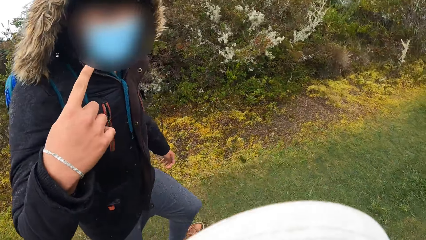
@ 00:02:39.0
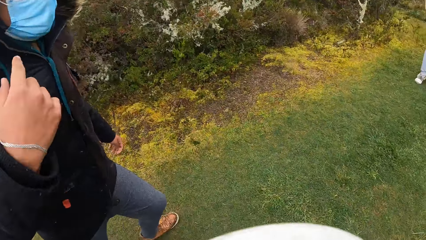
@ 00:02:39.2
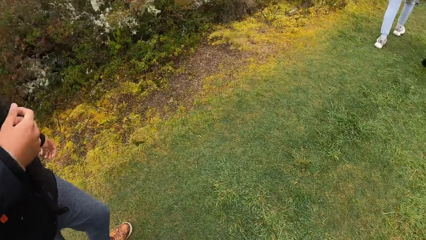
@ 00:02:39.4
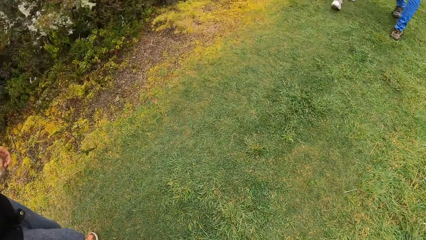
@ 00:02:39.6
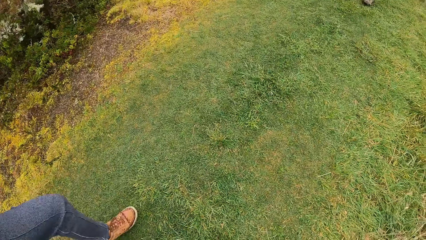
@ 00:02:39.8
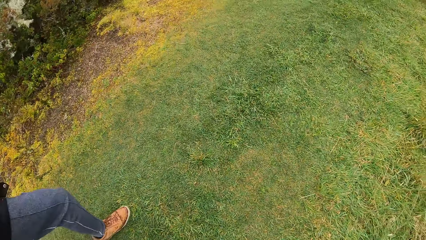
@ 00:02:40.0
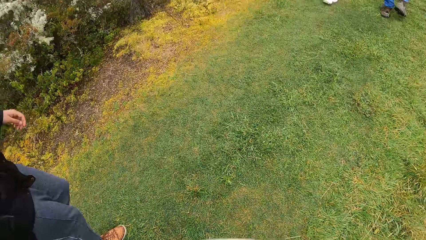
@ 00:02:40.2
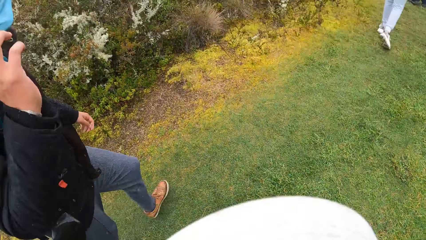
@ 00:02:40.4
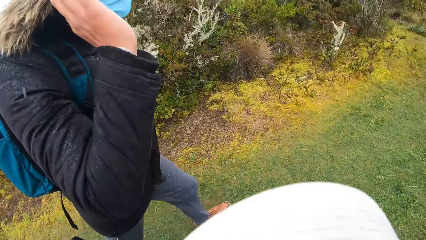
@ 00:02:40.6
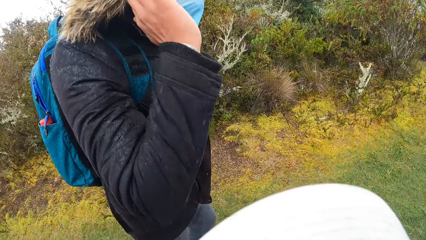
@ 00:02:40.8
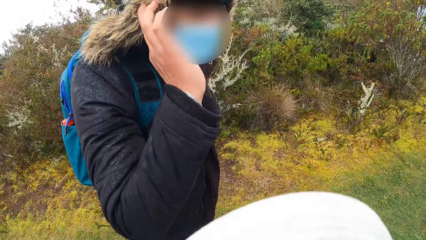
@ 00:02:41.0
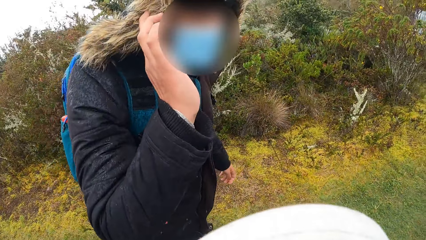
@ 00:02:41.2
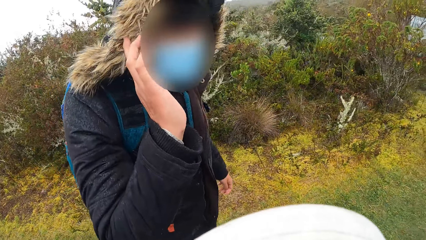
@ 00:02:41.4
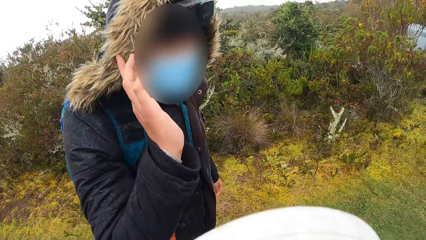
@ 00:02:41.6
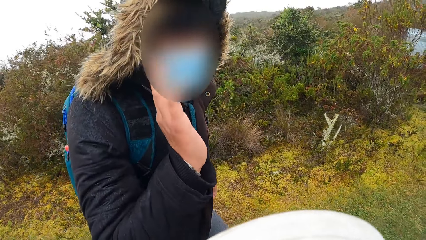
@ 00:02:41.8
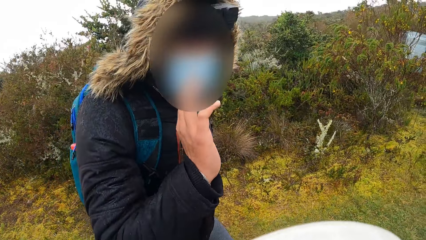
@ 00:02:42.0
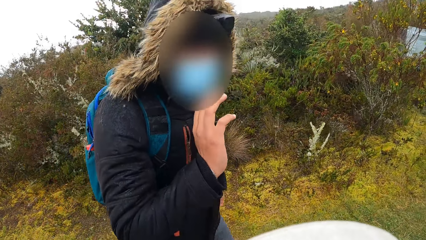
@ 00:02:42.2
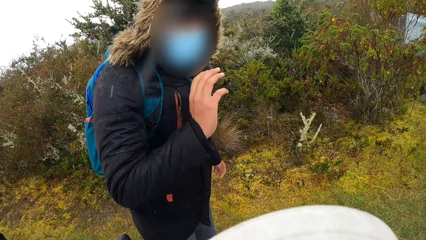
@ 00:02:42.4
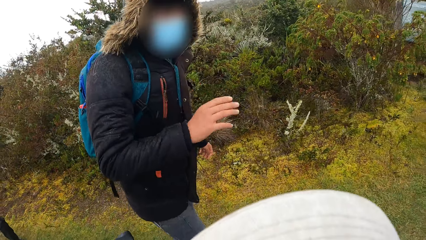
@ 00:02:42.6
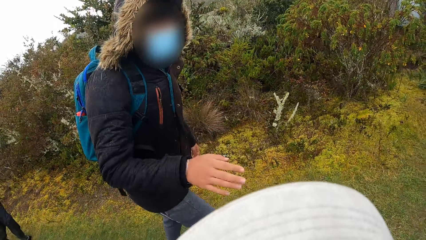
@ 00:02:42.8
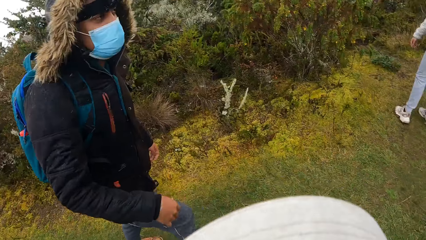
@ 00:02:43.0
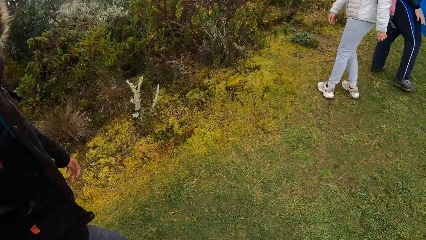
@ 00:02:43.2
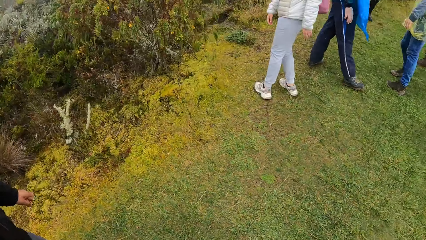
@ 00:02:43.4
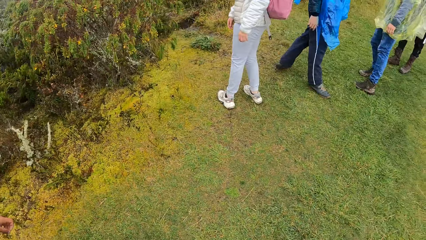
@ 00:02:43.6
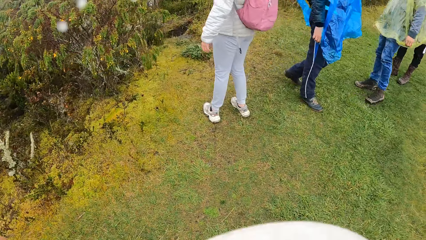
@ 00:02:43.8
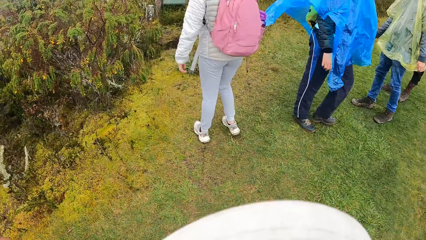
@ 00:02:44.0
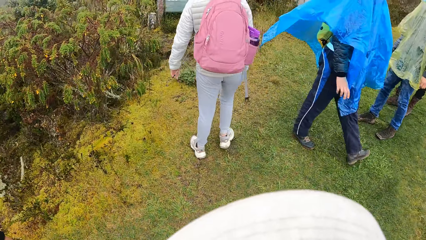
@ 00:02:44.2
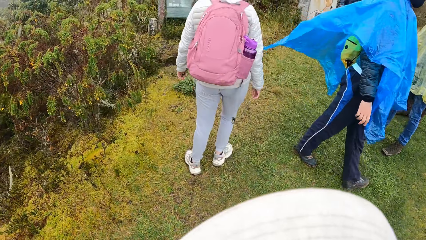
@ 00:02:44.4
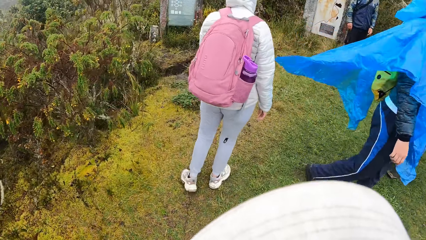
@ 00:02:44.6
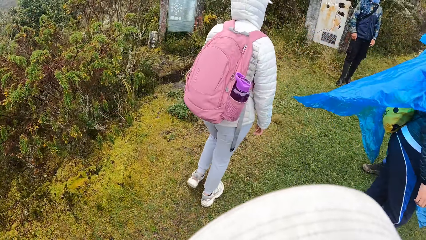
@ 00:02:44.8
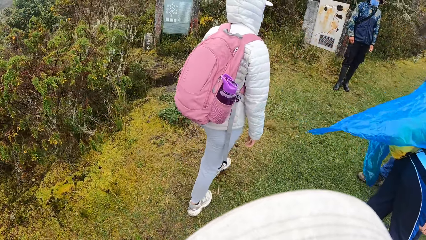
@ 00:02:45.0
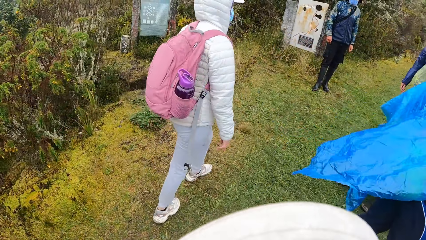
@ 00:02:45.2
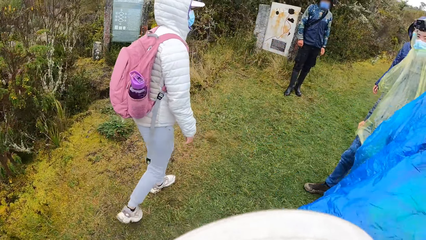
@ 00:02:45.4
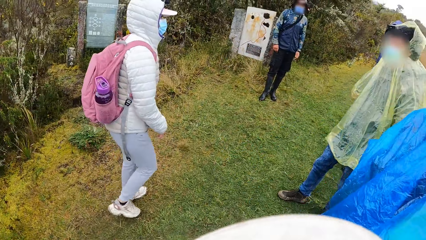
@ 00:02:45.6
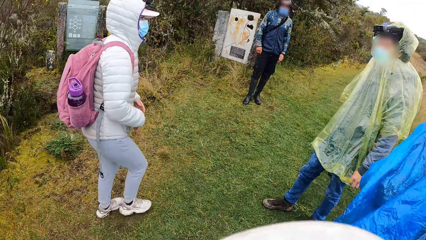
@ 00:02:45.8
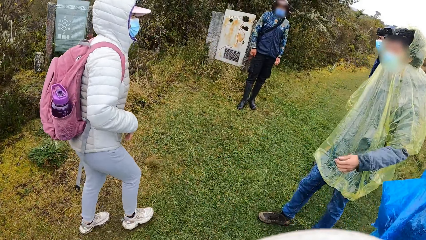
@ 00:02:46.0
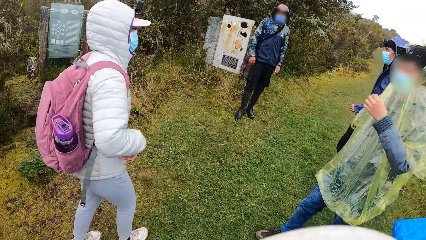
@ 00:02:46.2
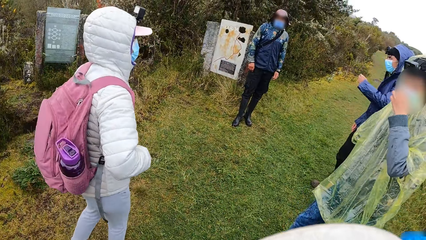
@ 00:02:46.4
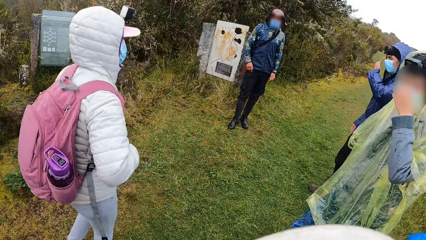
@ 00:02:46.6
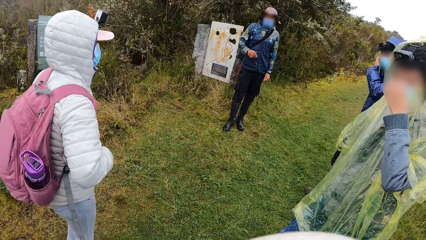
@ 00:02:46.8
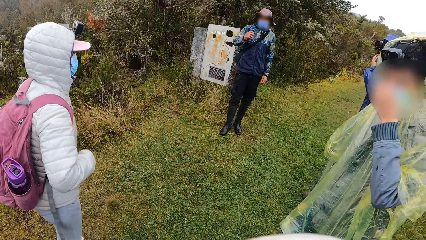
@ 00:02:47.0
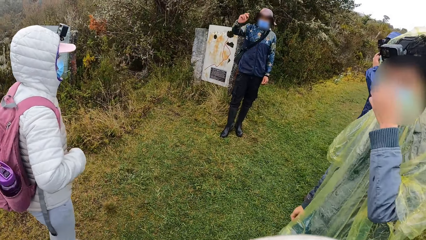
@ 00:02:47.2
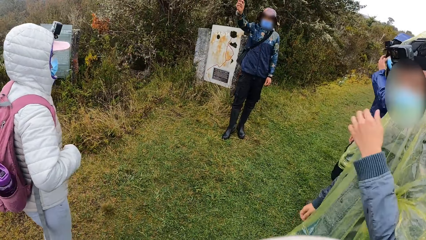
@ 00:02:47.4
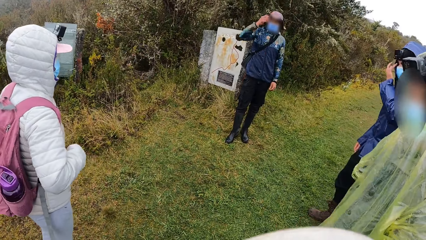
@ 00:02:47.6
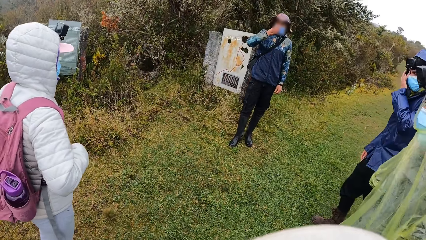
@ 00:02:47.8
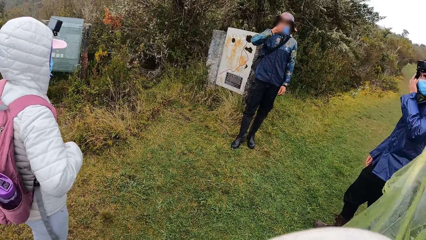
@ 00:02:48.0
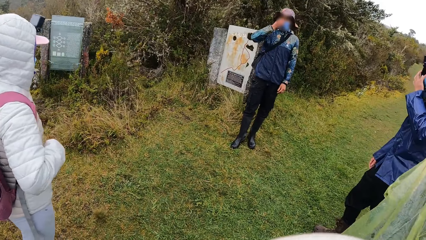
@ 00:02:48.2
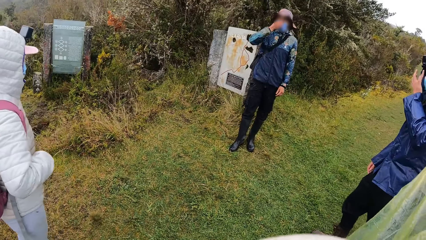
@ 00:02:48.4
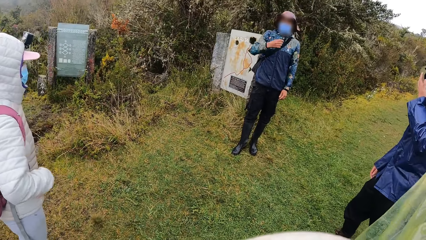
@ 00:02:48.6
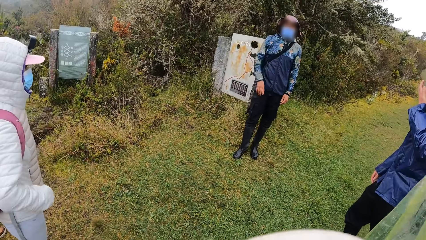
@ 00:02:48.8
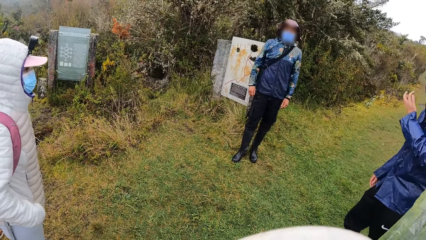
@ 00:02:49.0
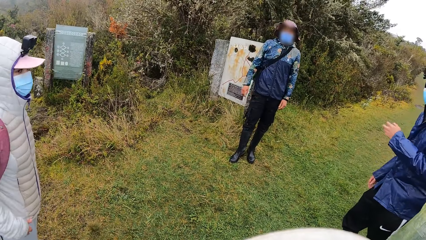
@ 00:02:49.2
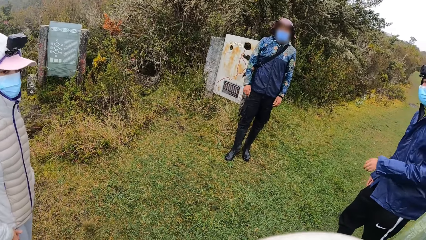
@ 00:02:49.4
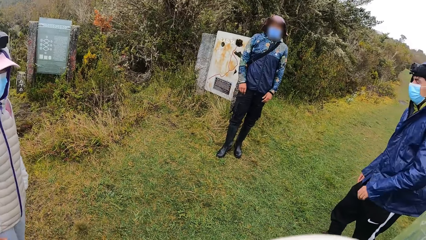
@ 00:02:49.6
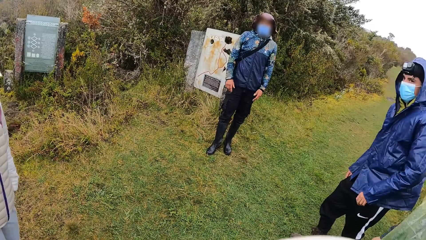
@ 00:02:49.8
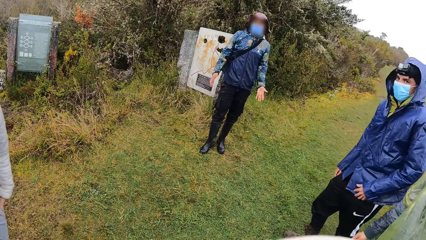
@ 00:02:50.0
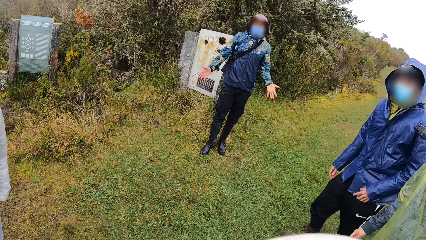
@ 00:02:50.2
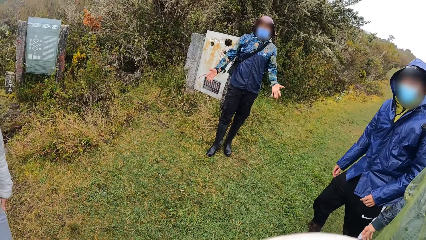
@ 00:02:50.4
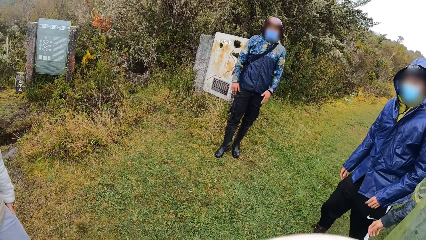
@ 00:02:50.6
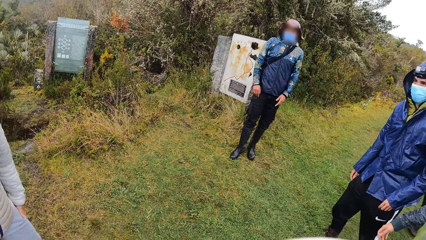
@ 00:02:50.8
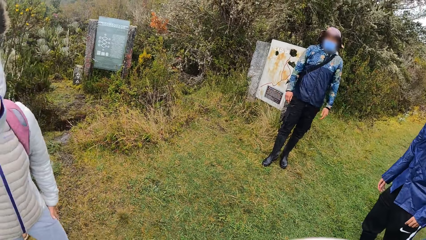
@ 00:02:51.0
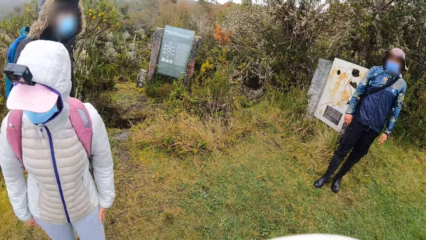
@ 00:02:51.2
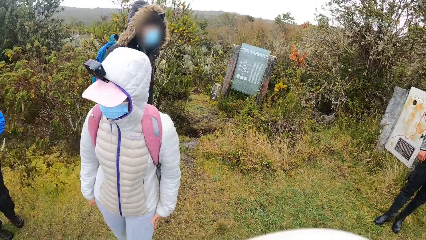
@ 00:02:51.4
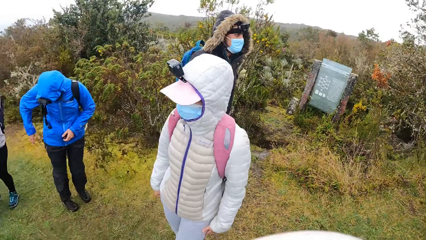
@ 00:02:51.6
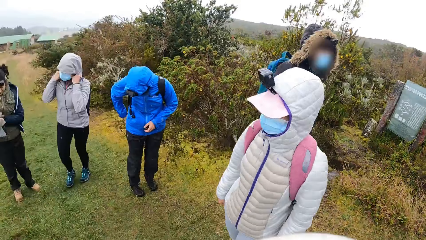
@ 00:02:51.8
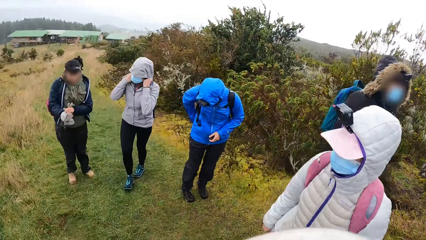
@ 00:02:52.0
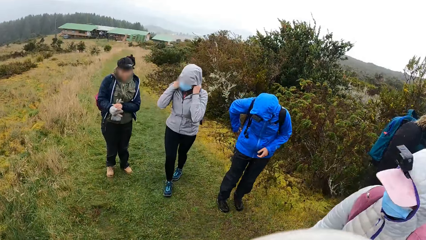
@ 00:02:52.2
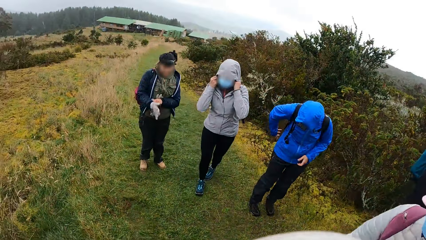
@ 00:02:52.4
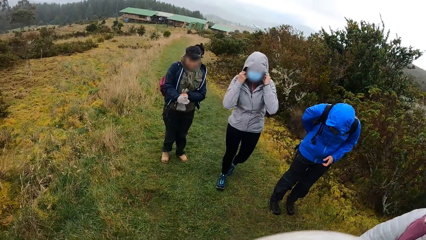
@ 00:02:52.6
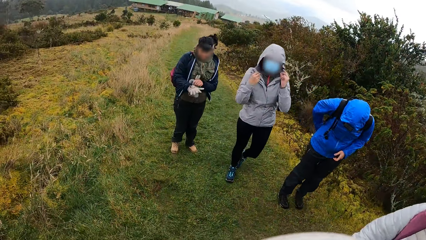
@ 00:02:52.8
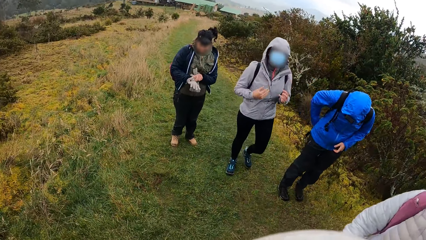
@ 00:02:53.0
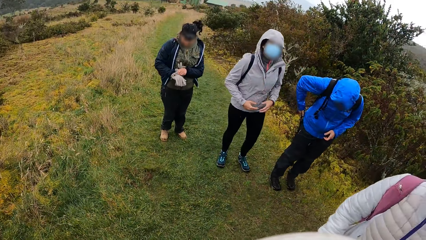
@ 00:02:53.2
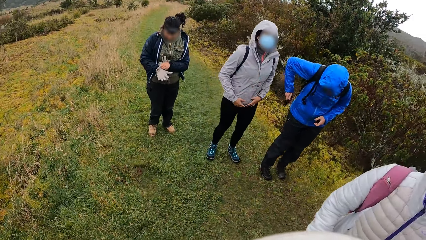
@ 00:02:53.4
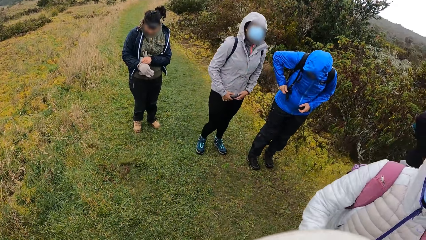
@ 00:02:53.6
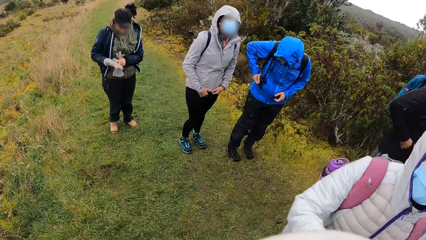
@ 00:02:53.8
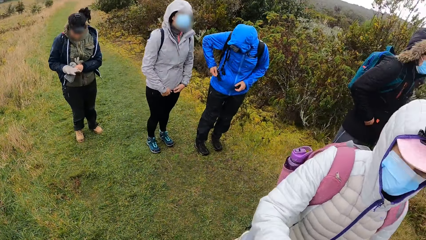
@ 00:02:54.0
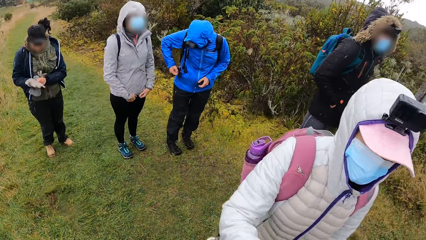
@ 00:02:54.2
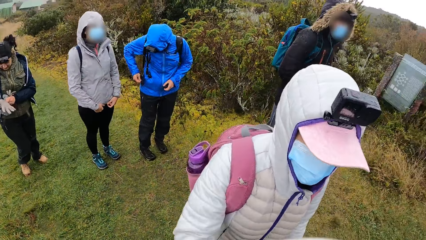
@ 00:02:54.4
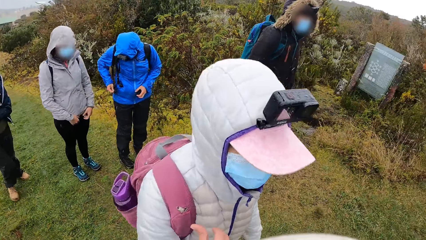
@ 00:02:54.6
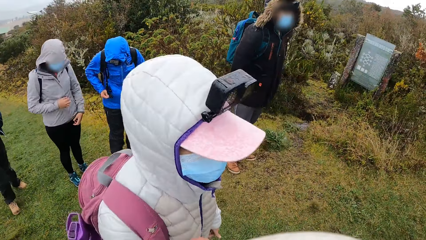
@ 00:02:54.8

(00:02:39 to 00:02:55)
A man interacts with the camera wearer. The camera wearer walks at the field. They converse with a woman. The man interacts with the camera wearer. The camera wearer walks at the field. They look around the compound.
